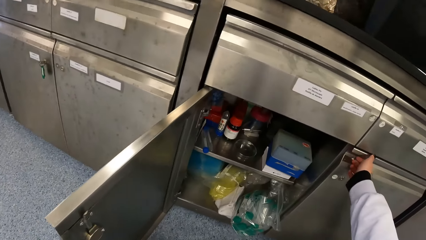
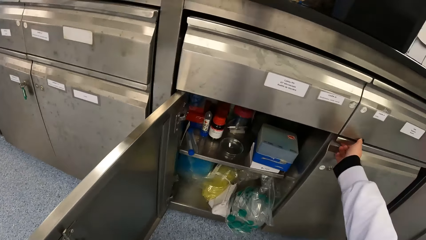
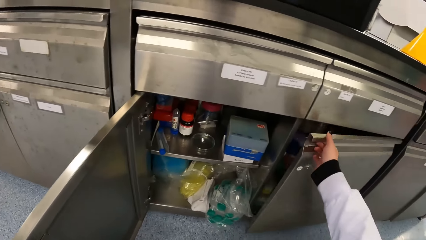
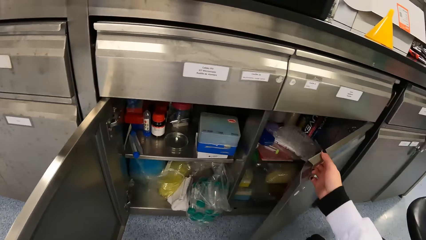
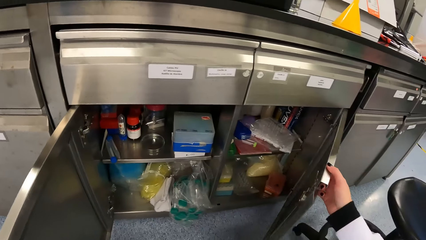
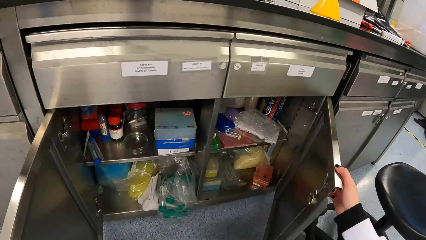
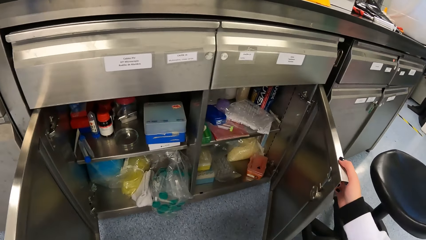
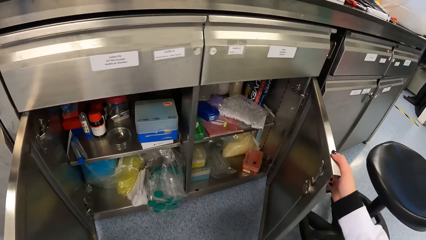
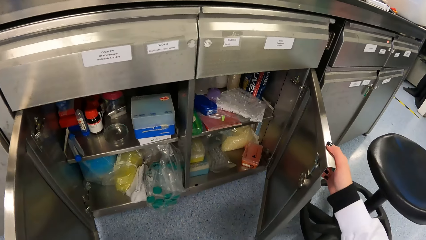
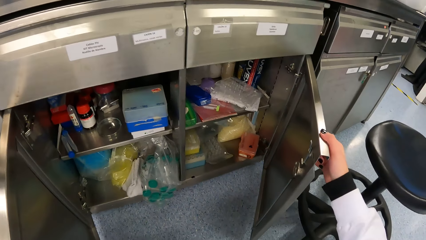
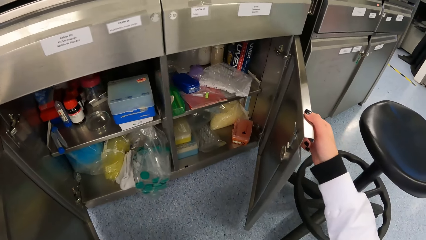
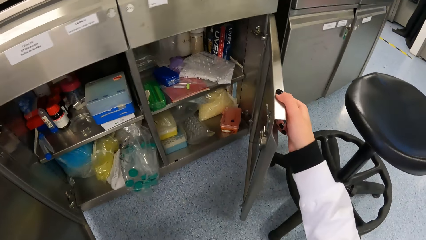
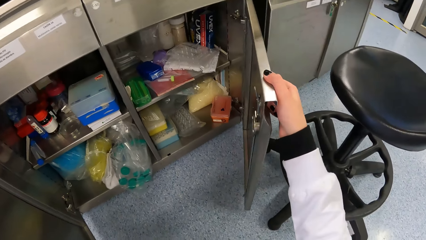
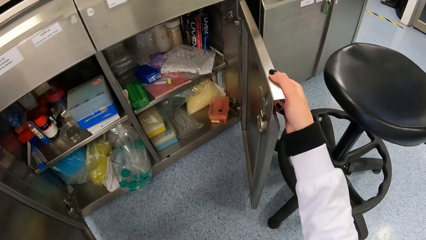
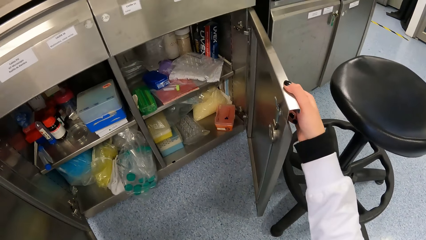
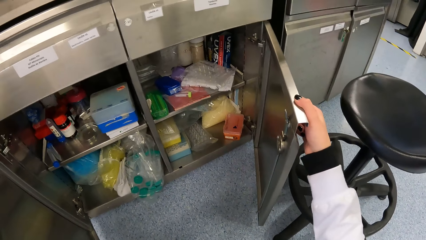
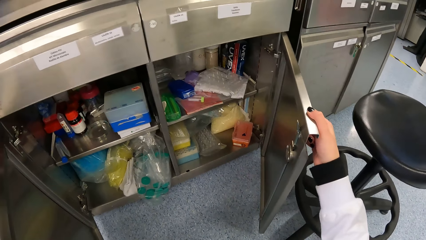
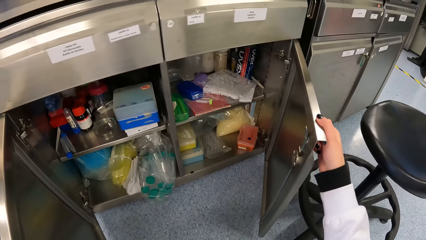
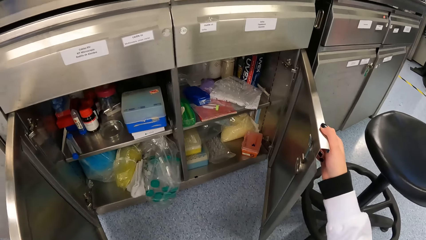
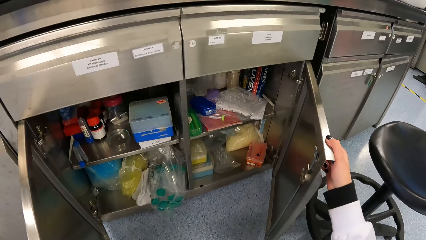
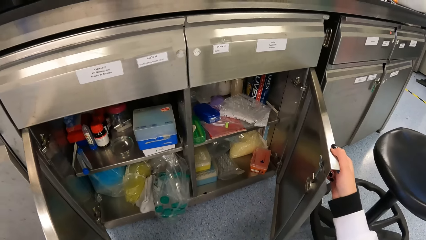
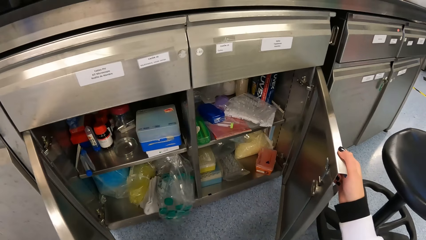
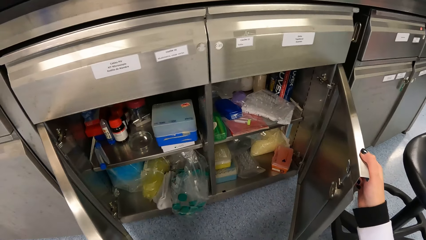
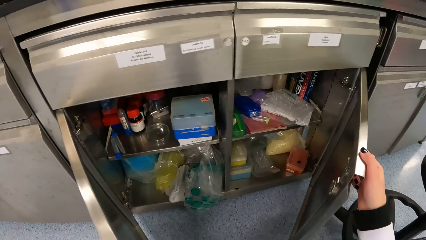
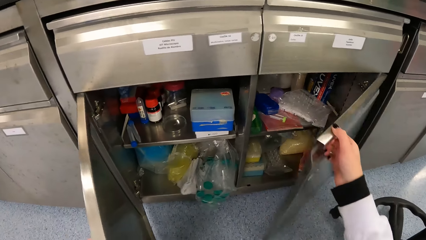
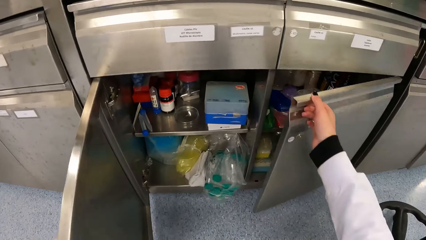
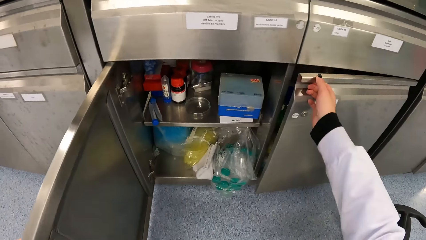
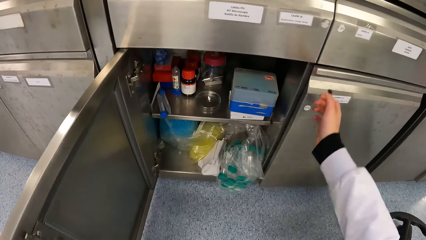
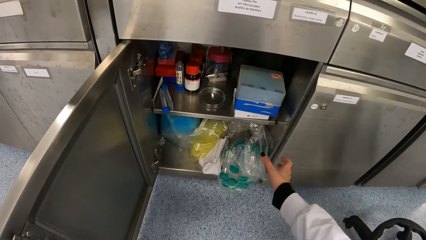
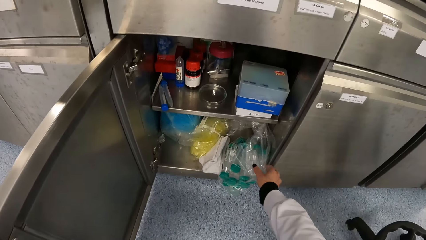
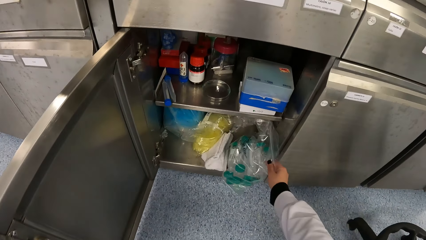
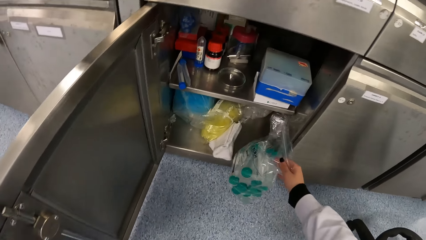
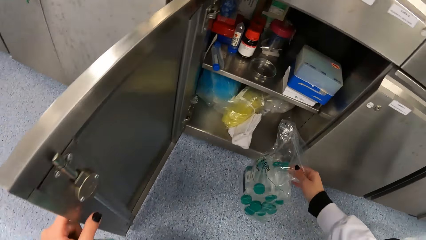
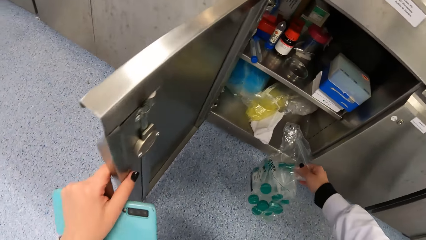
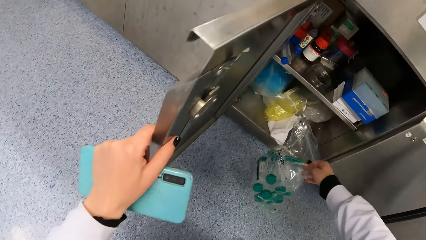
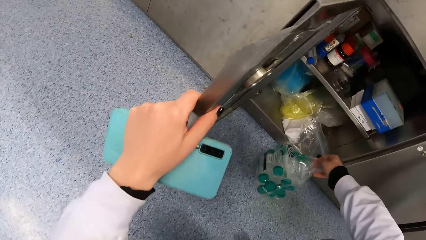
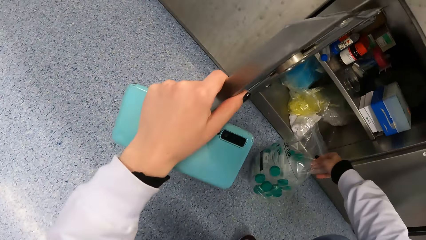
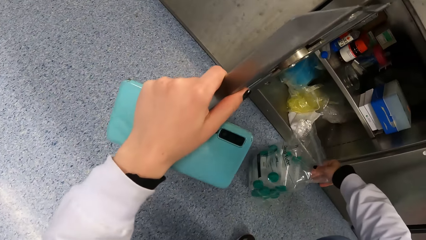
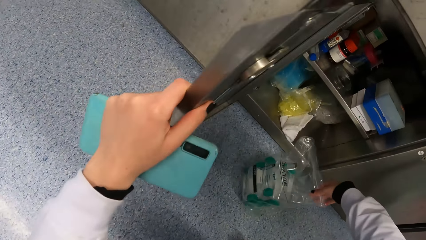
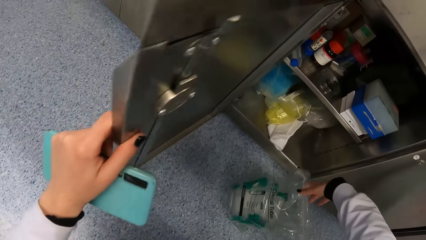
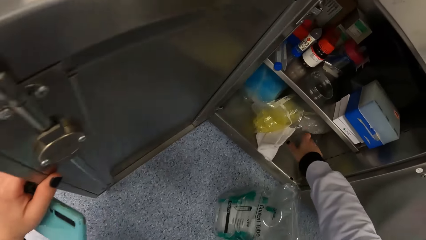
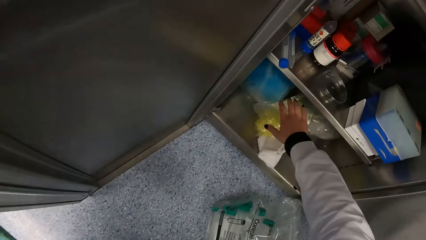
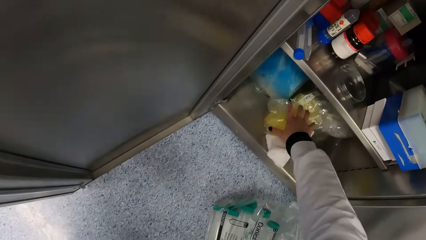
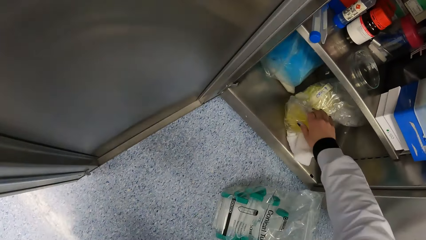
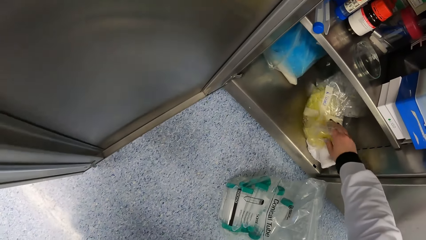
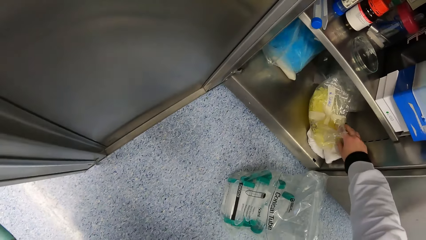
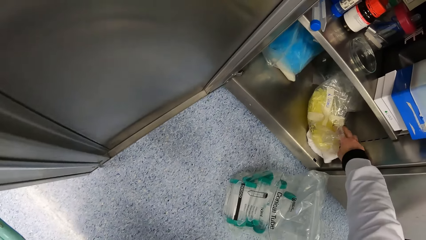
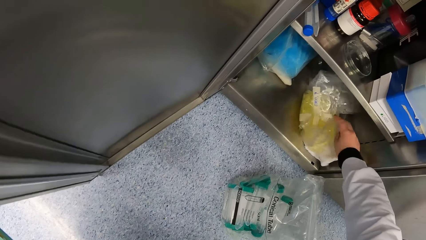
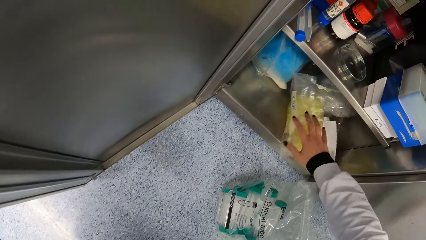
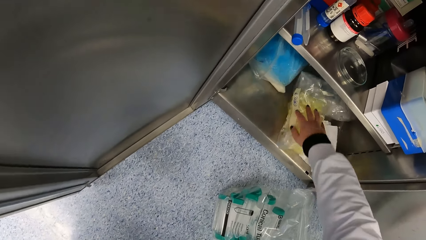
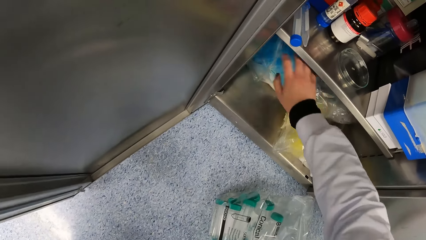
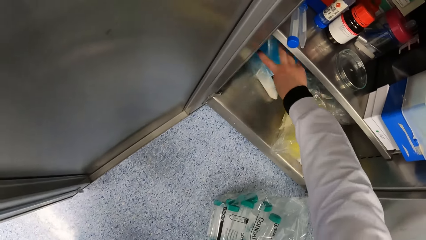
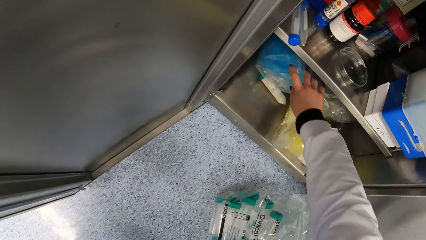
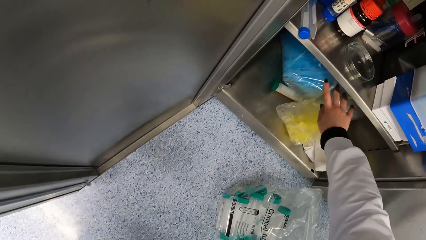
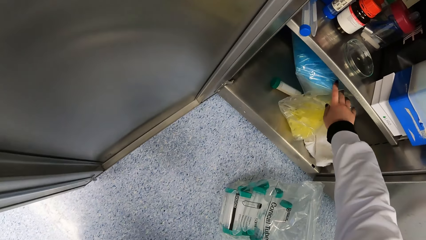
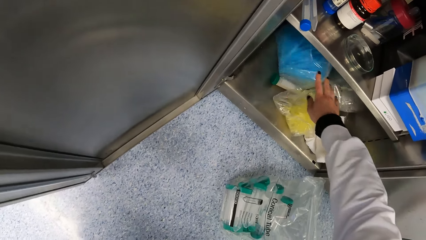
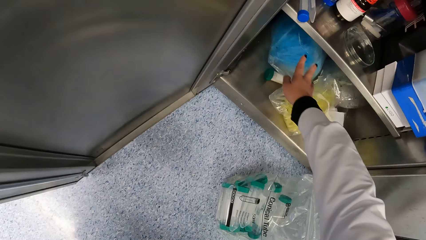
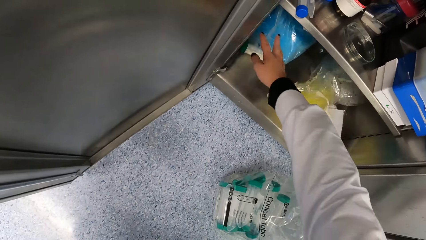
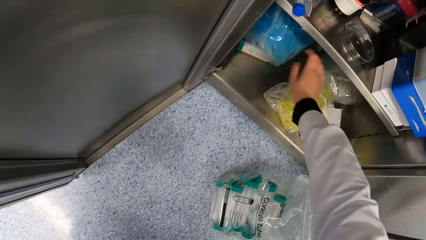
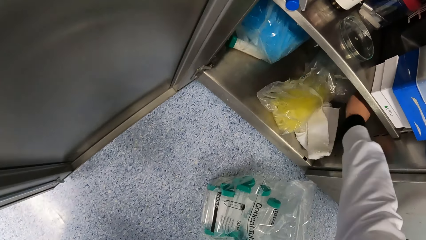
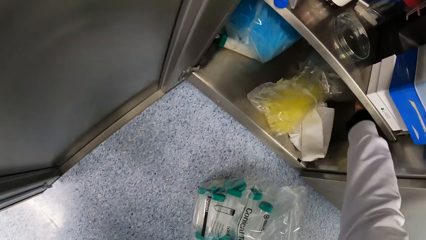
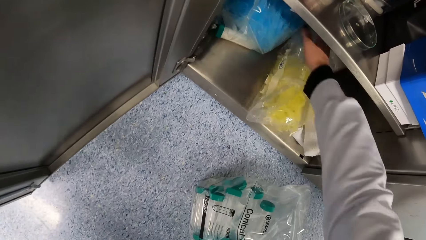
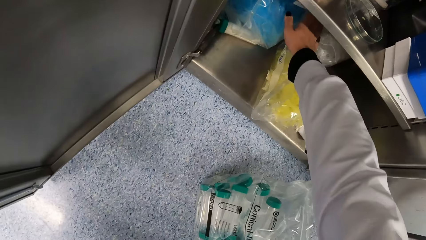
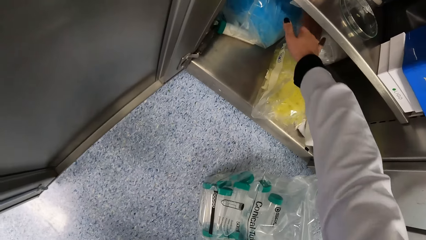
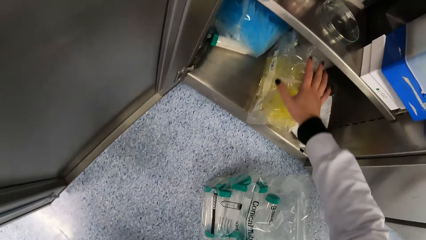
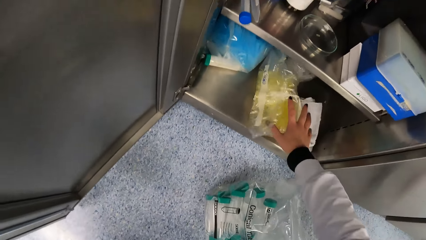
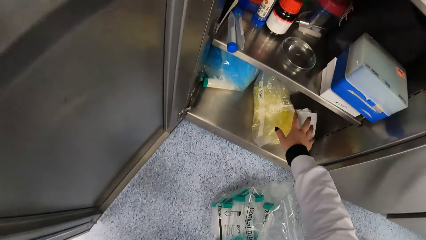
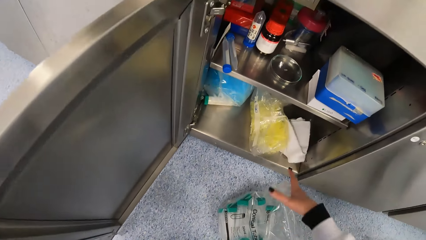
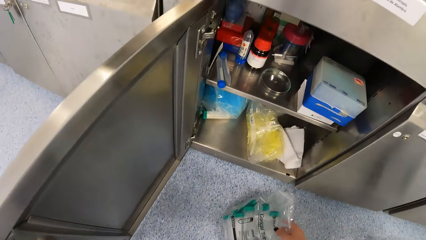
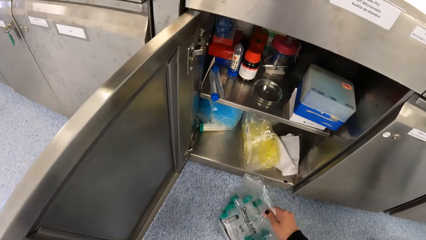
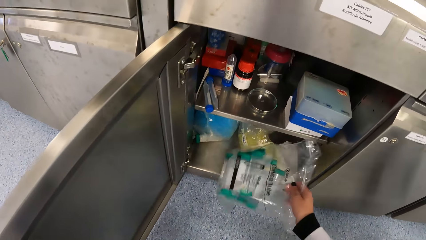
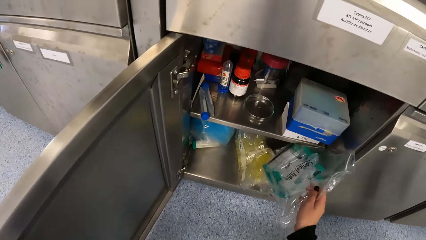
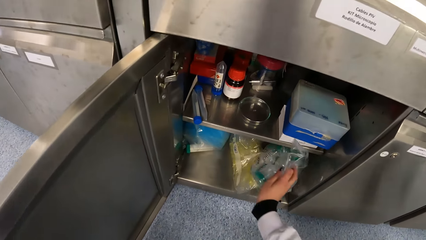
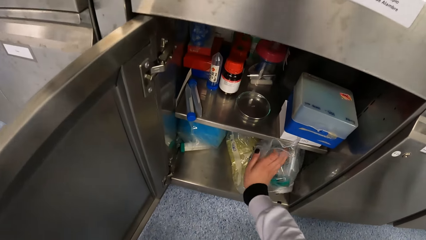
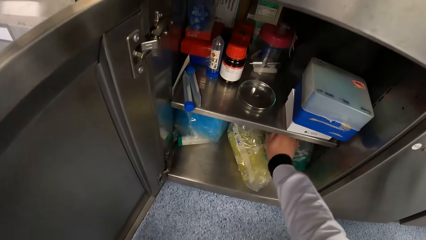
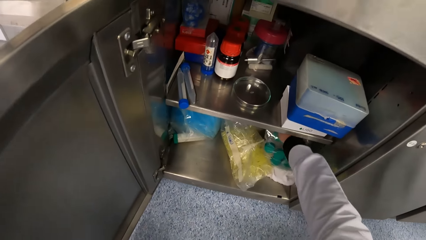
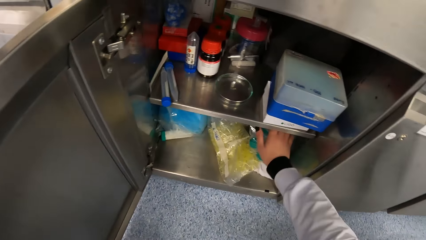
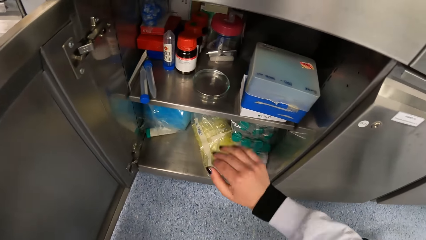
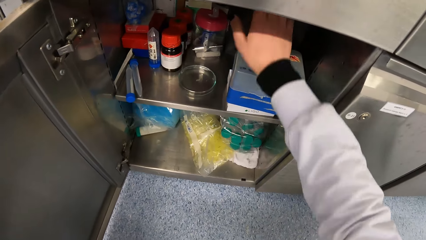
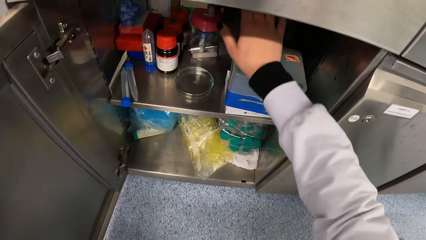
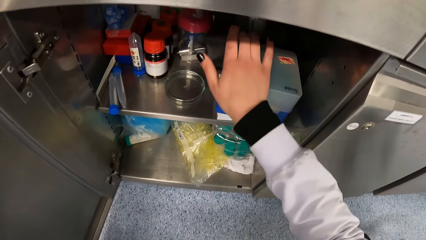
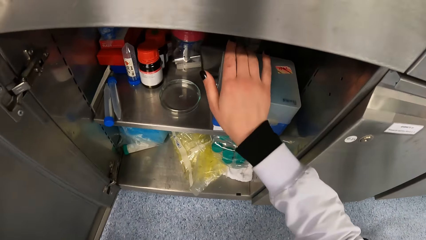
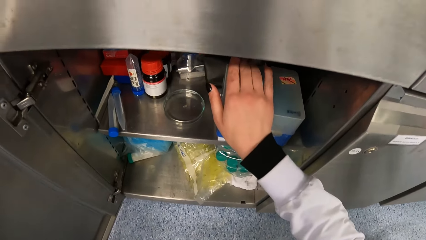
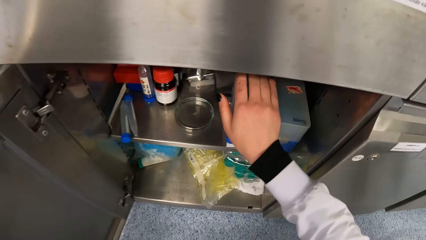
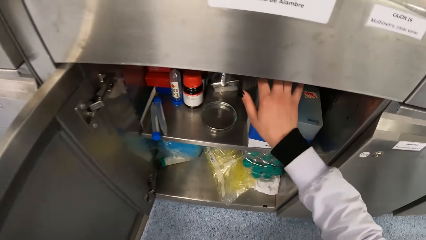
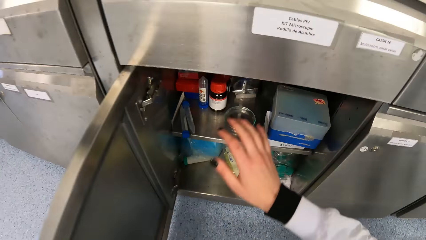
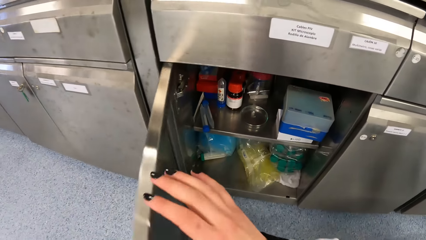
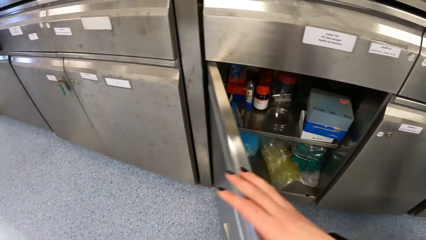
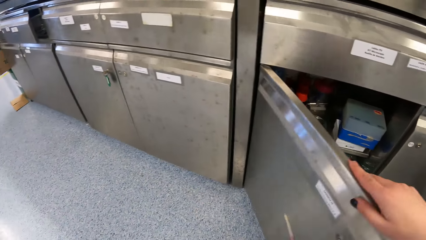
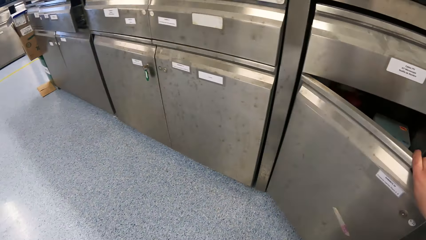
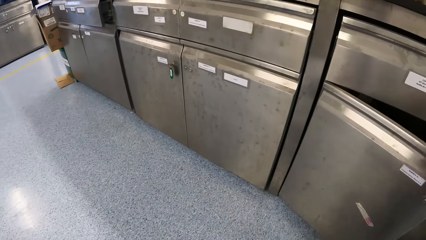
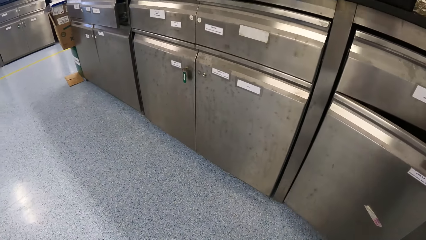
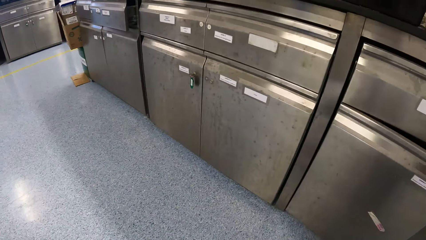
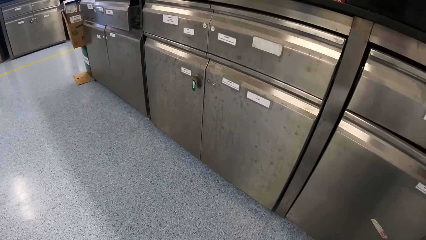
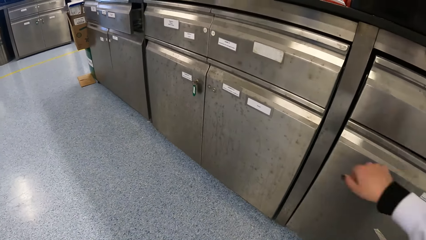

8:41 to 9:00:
The camera wearer opens a drawer or cabinet in the laboratory with her right hand. She closes the drawer with her right hand. She picks the sachet of test tube from the drawer with her right hand. She drops the sachet of test tube in her right hand on the floor. She moves some sachets in the drawer with her right hand. She checks through the cabinet items. She picks the sachet of test tube with her right hand. She places the sachet of test tube in her right hand in the drawer. She touches a box in the drawer with her right hand. She closes the drawer with her right hand.
